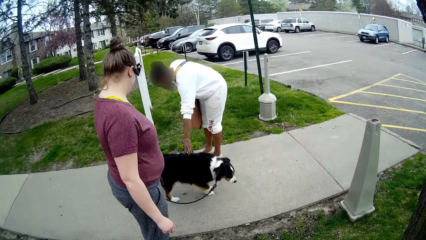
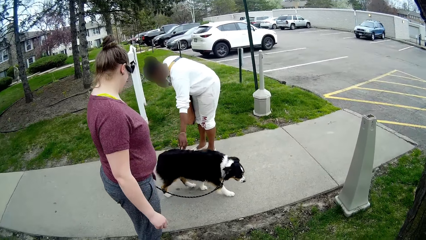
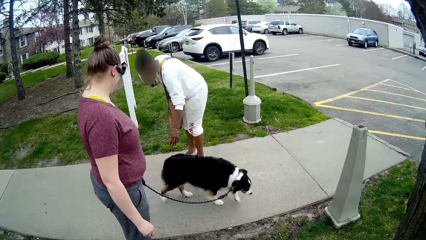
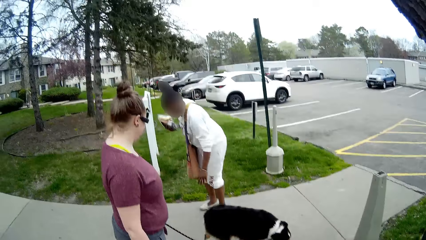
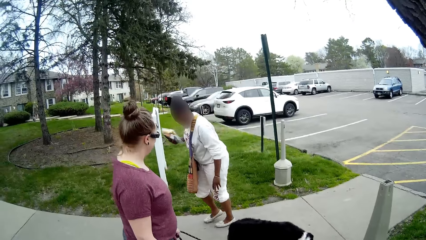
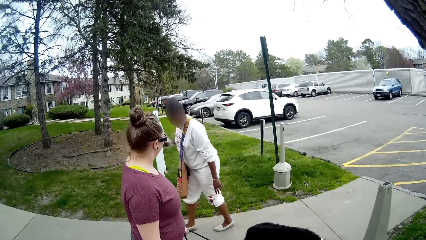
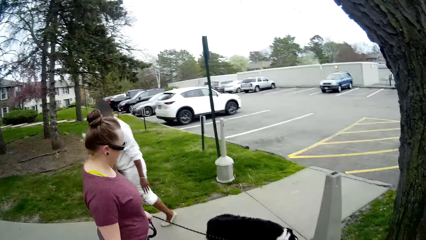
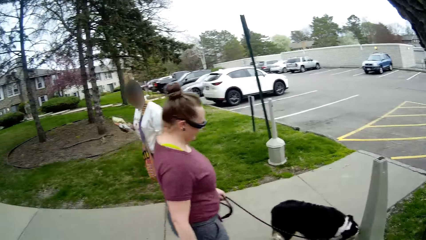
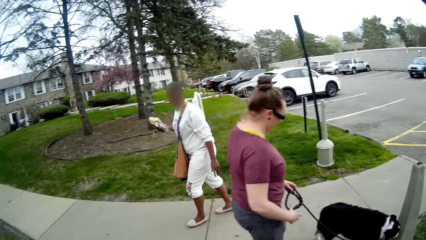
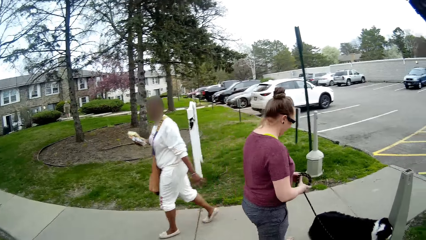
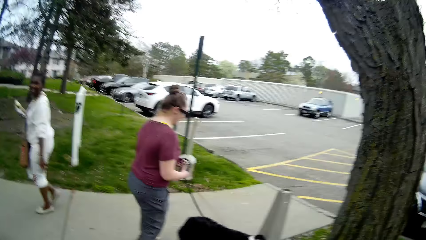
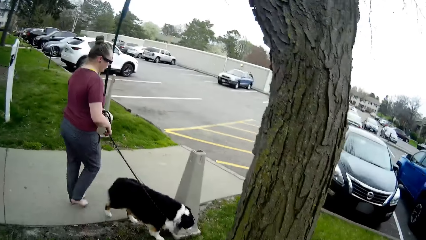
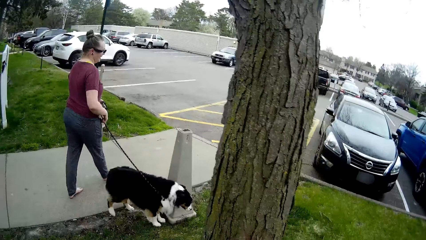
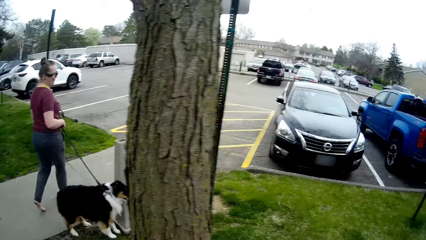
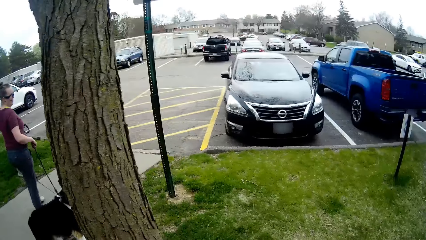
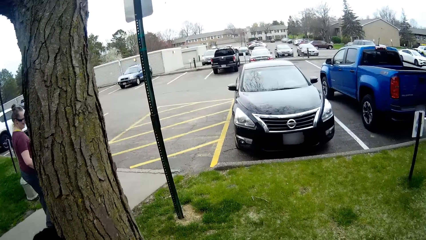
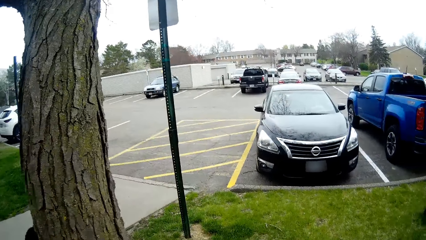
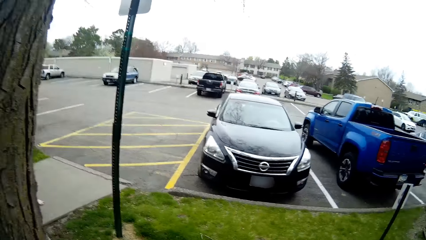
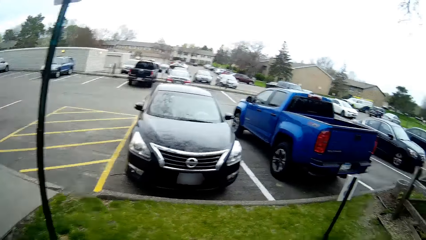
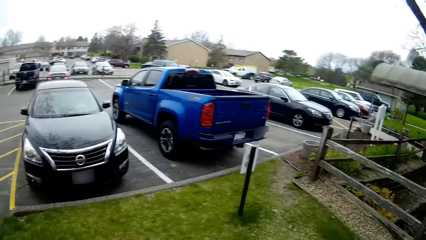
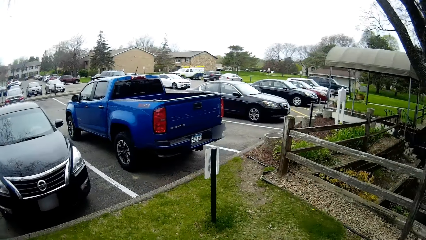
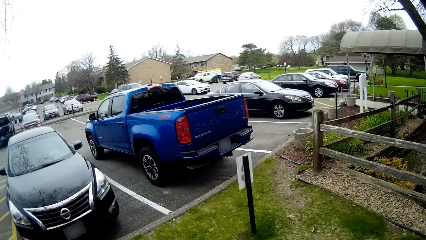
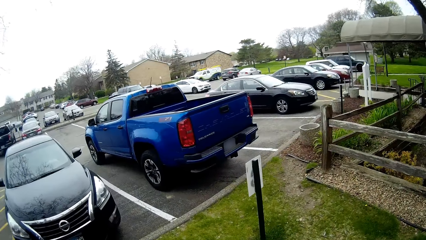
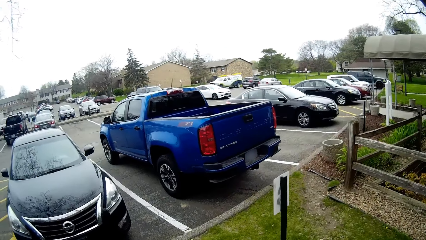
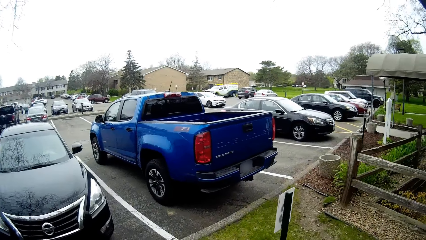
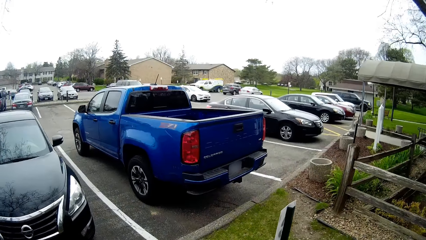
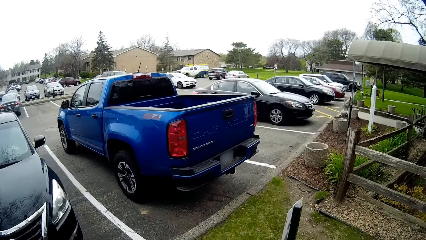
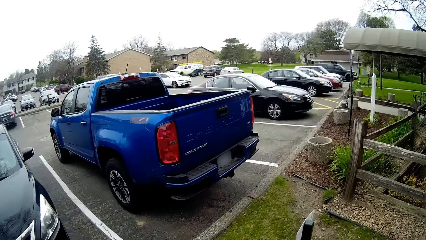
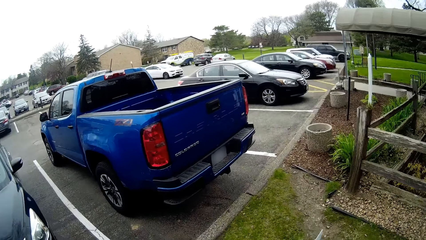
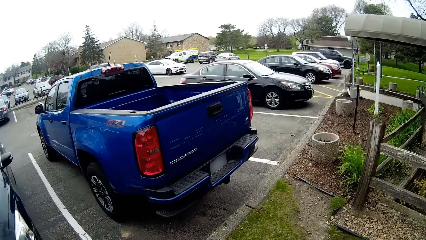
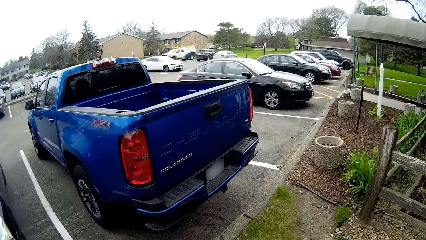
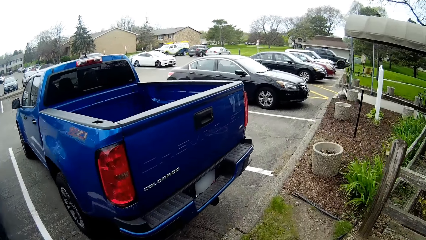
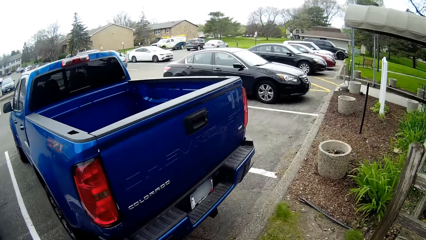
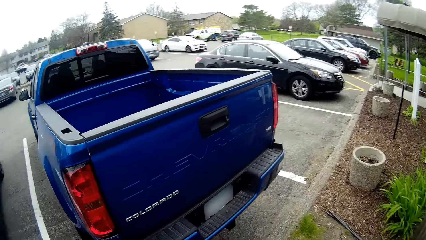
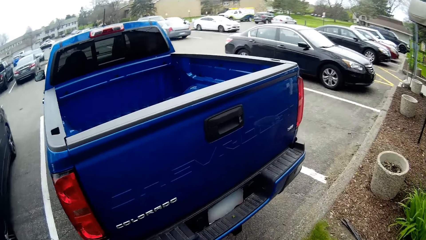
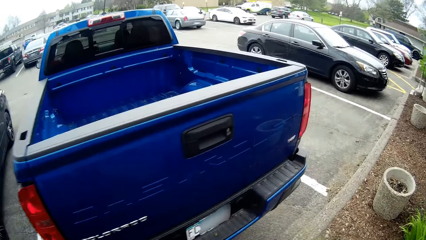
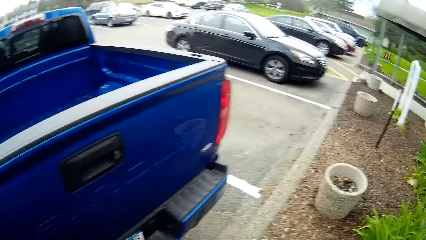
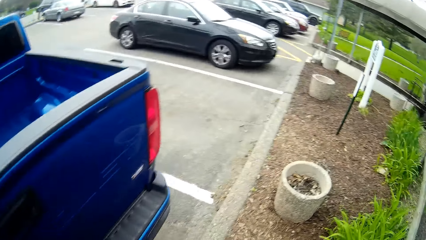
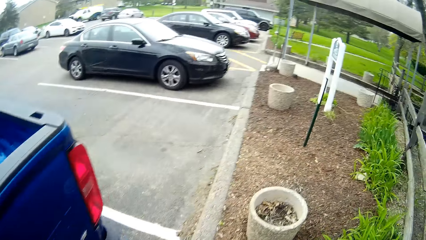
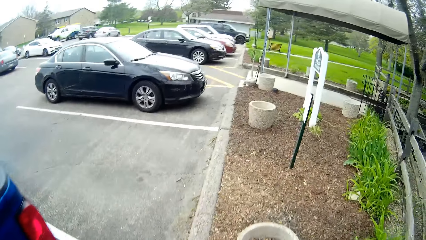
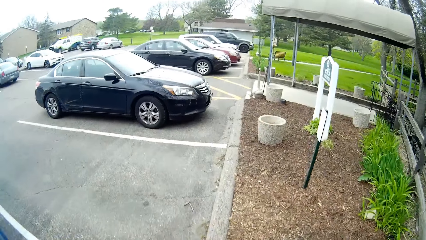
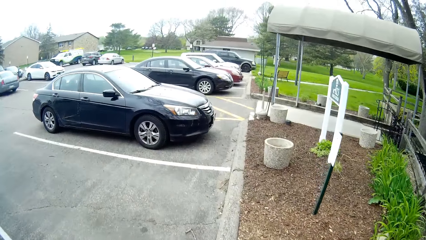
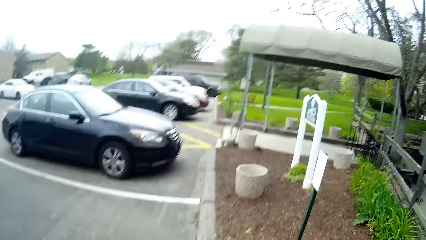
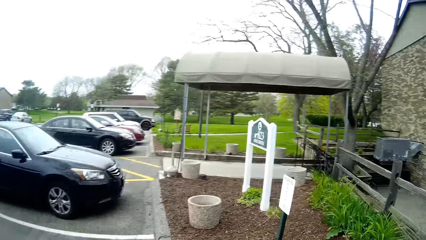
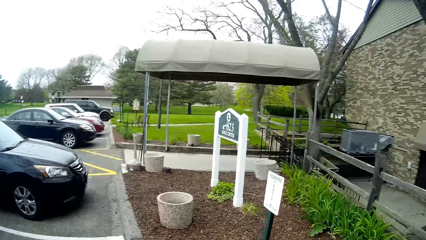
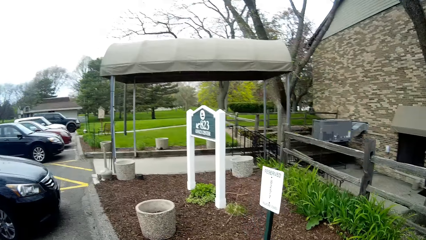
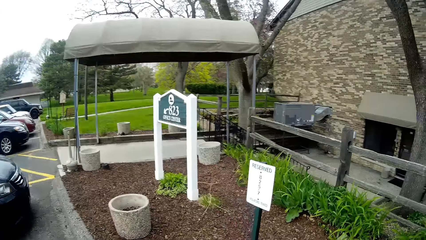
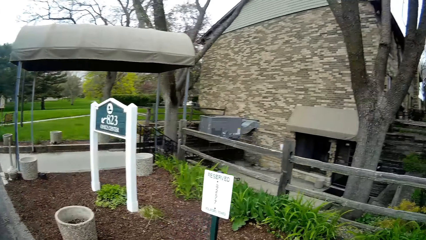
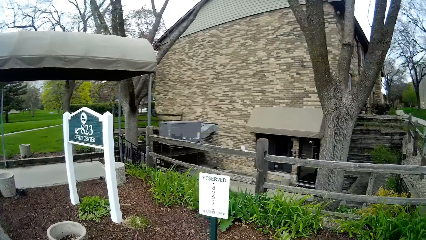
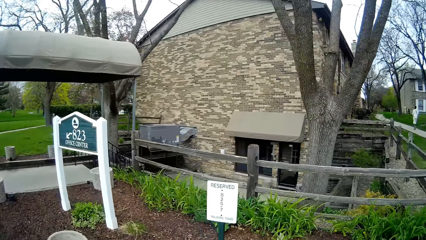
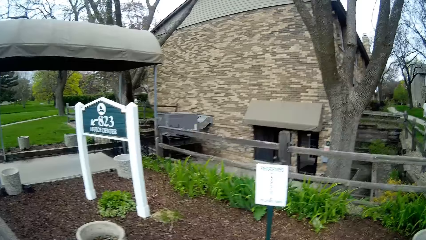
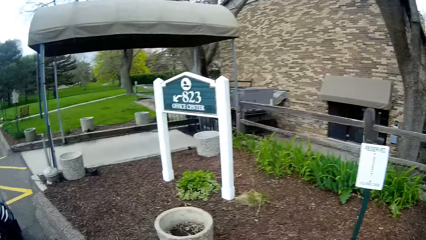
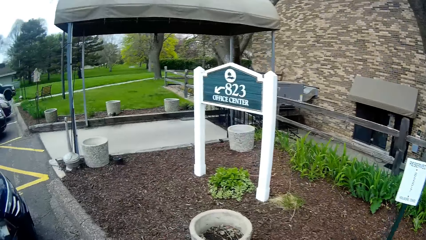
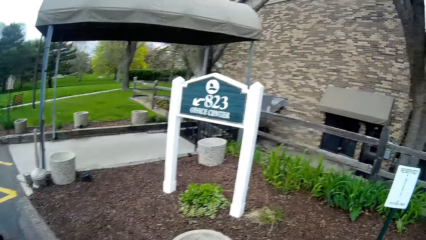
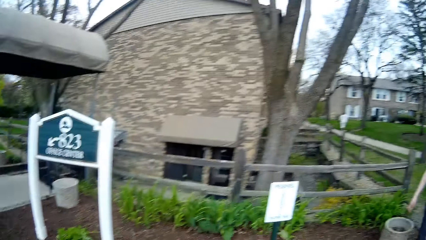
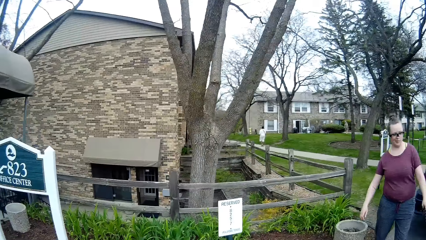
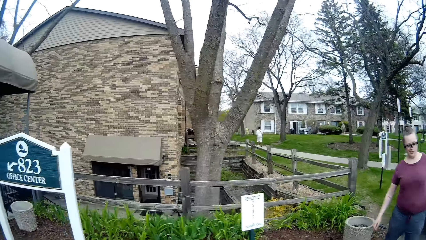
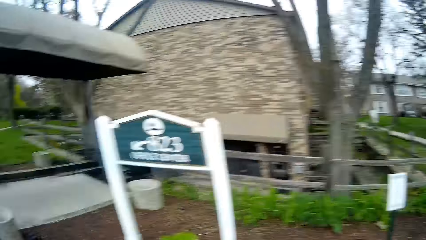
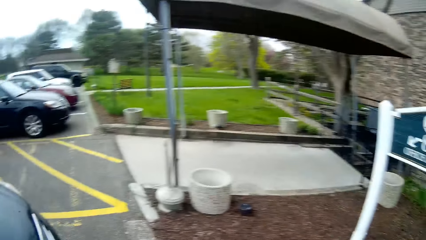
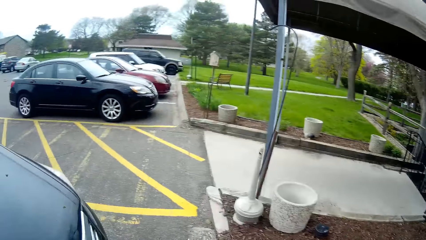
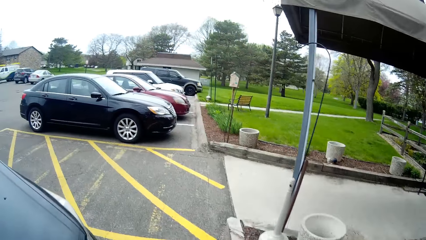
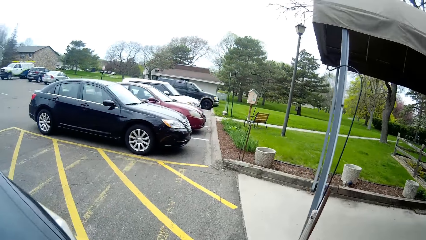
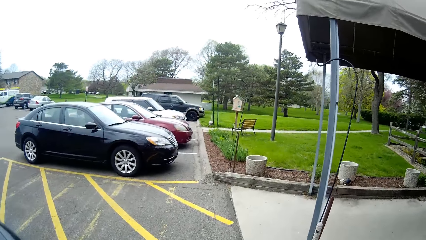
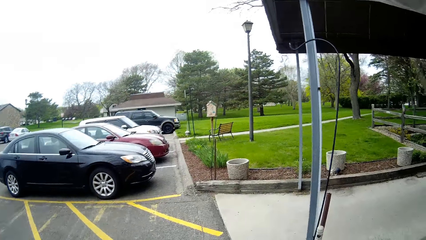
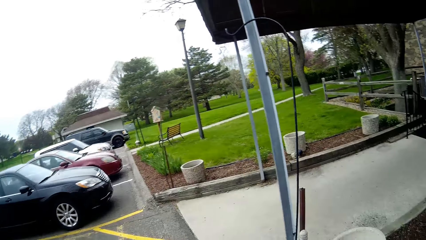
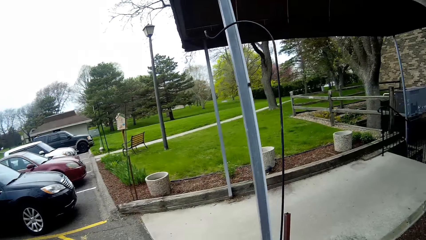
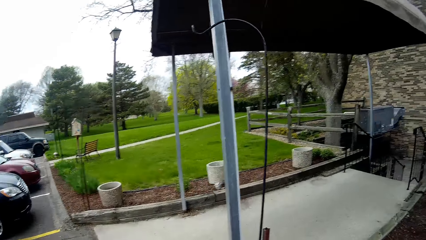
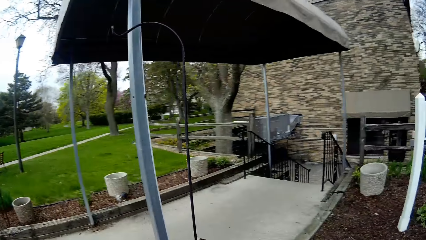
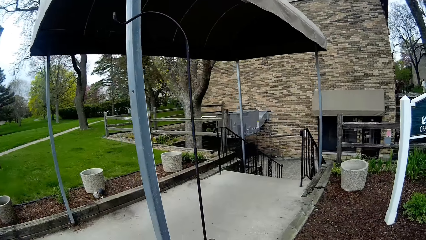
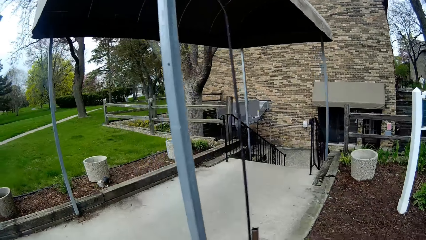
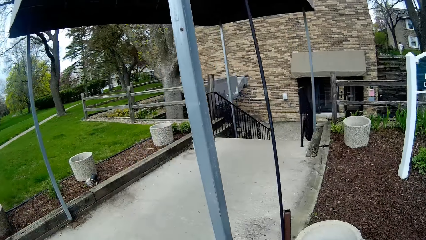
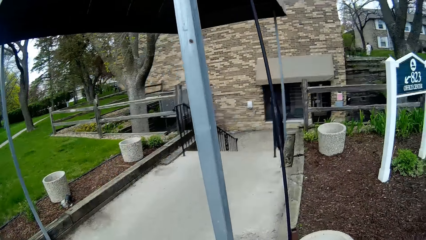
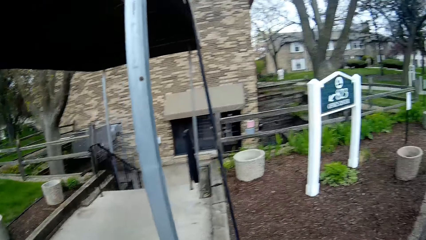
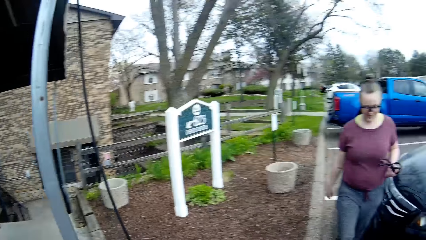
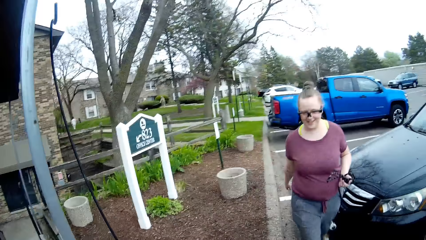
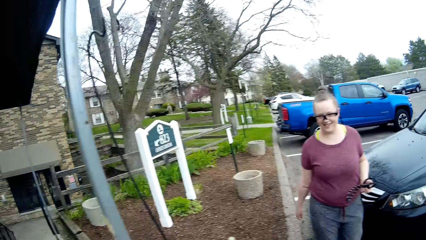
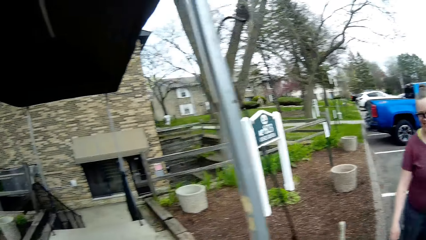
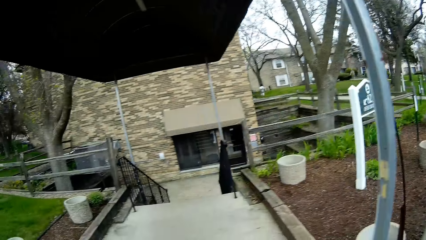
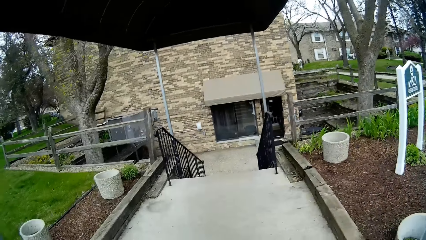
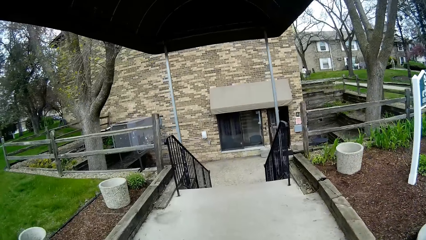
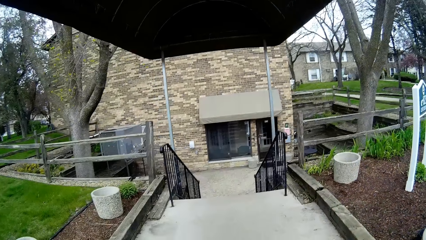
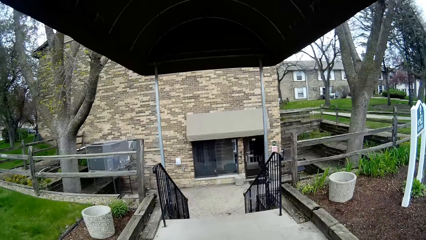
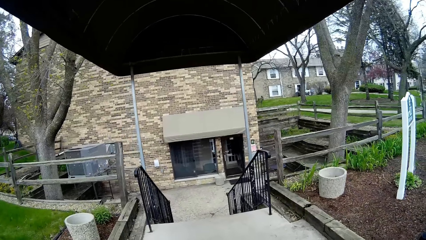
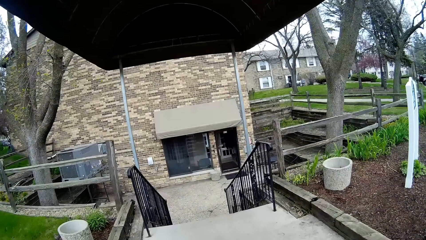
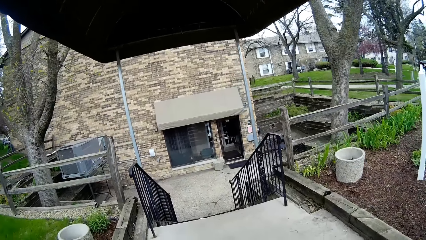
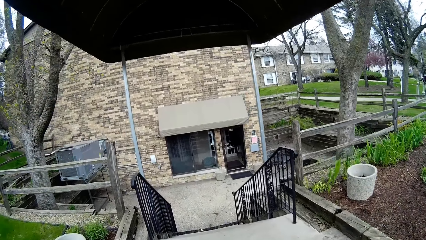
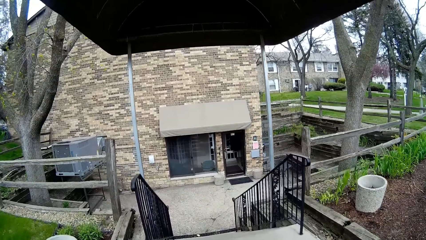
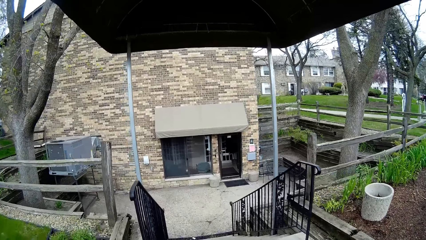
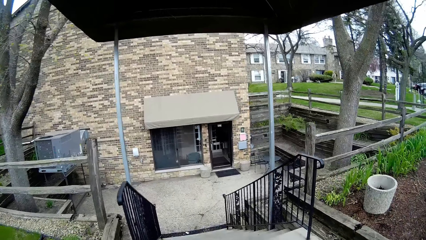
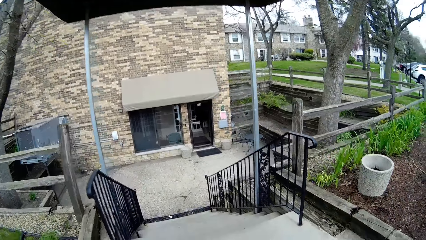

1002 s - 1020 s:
The dog walks away from the woman. A person walks around. Another person walks around. Another woman walks into the car park with the dog in her right hand. The camera wearer walks into the car park. They turn to the side and walk around. They turn to the side and walk around.
